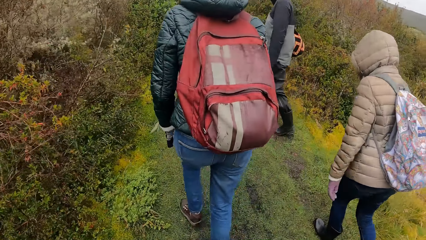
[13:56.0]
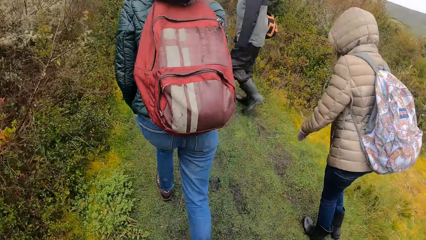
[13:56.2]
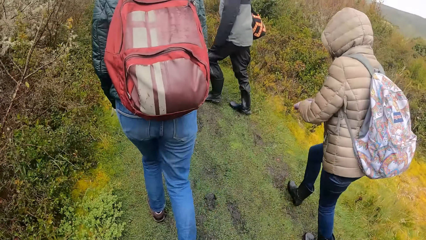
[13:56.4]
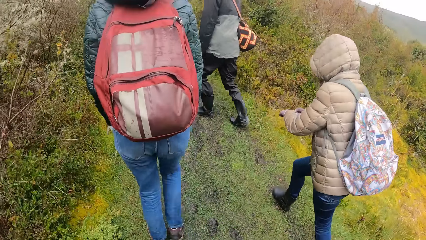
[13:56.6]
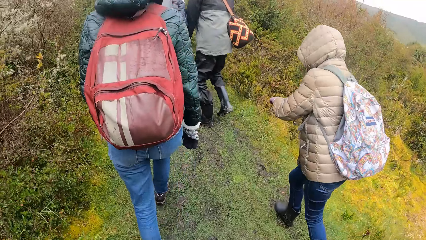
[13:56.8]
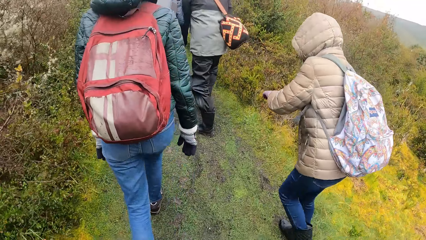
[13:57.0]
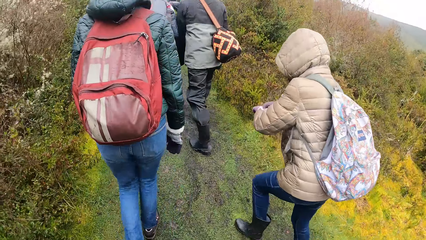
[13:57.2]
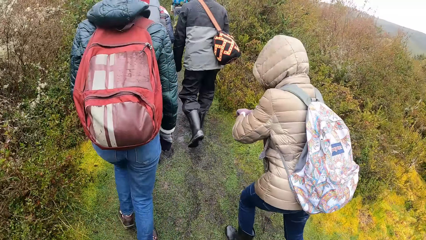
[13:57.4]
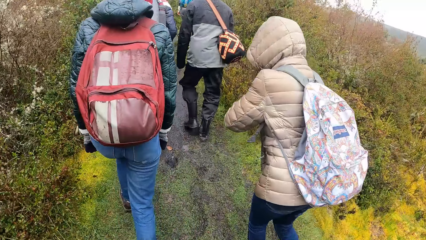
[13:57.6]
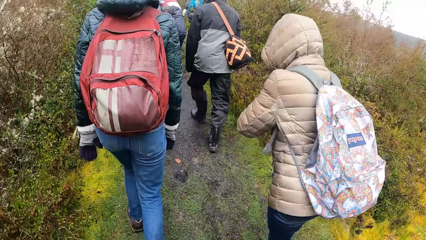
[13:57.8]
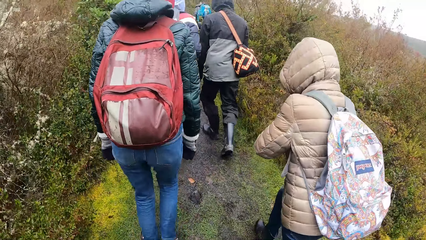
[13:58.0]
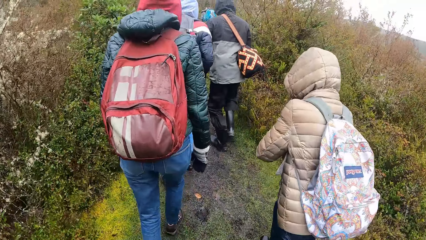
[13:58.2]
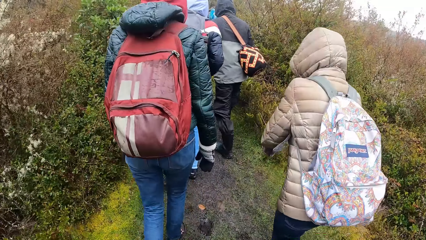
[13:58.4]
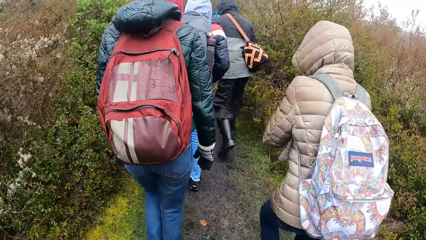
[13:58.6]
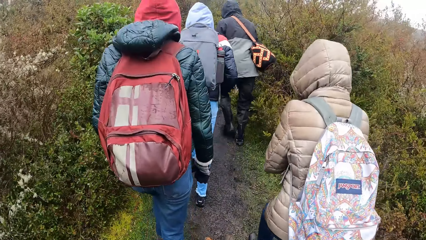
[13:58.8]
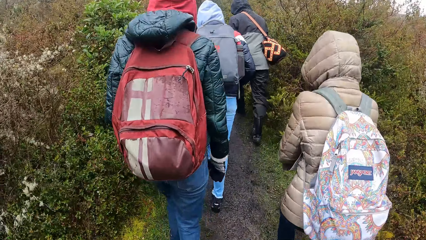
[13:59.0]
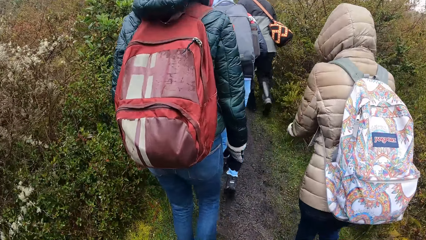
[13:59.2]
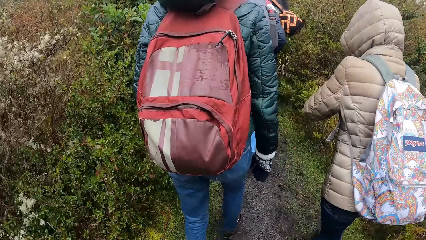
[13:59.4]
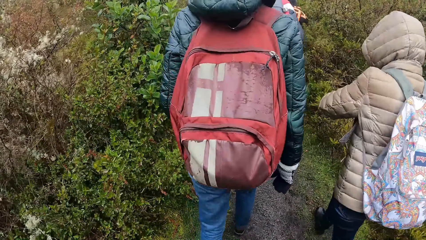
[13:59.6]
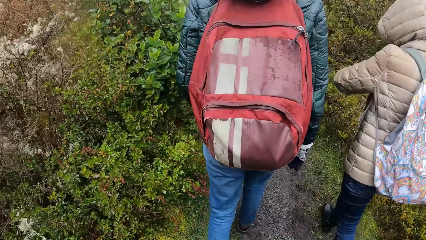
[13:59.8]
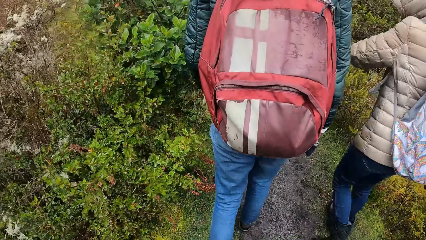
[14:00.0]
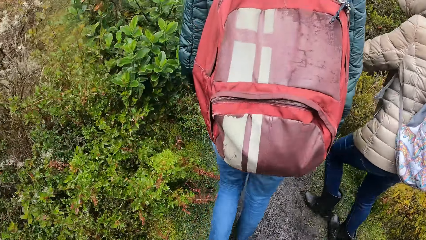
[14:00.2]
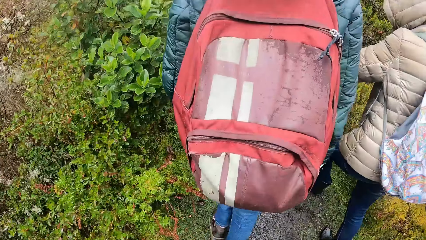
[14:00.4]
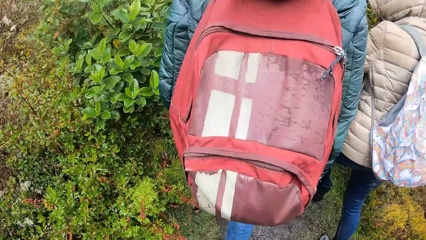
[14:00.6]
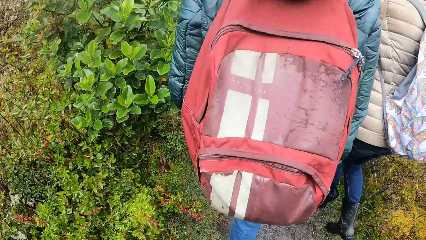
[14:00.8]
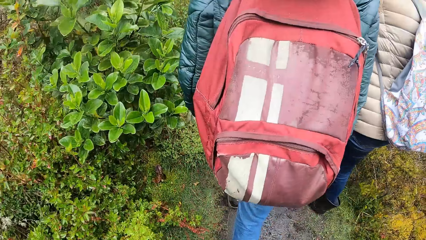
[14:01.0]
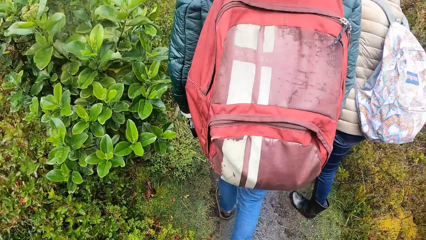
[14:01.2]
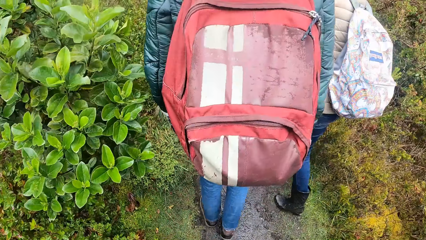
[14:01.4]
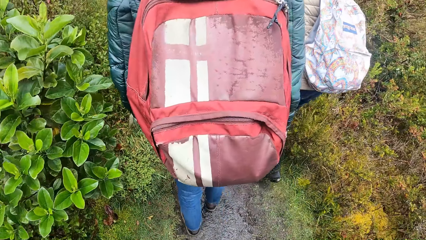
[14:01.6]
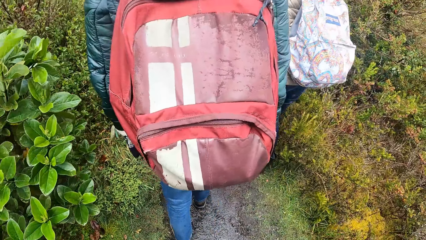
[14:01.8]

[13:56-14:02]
A woman adjusts a glove on her left hand with her gloved right hand.

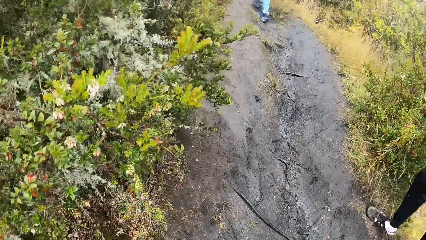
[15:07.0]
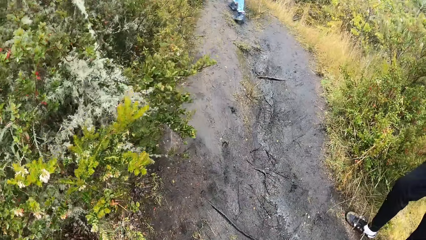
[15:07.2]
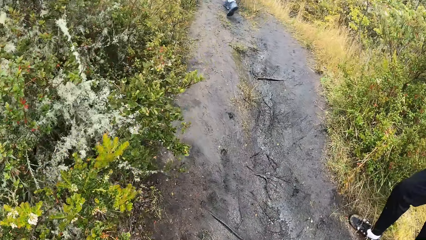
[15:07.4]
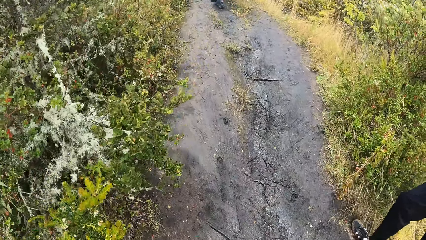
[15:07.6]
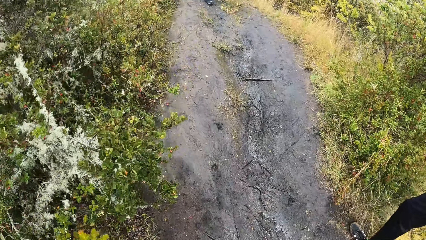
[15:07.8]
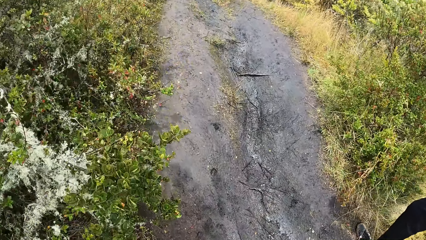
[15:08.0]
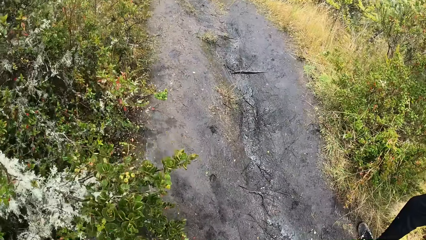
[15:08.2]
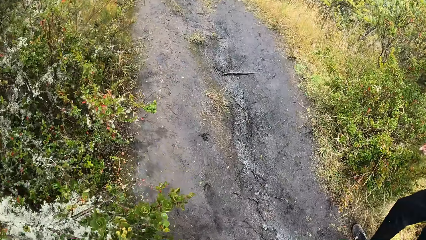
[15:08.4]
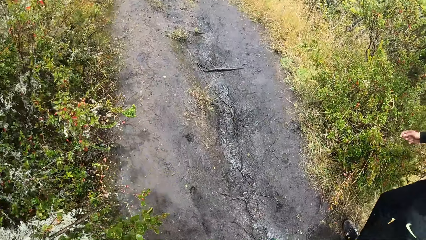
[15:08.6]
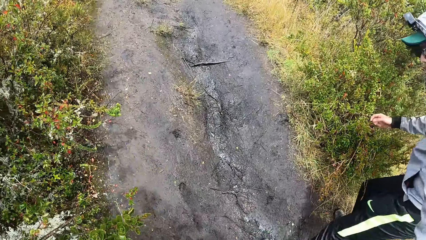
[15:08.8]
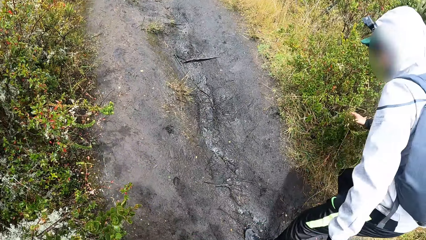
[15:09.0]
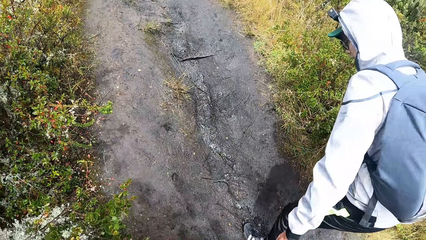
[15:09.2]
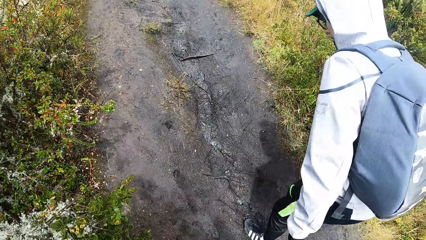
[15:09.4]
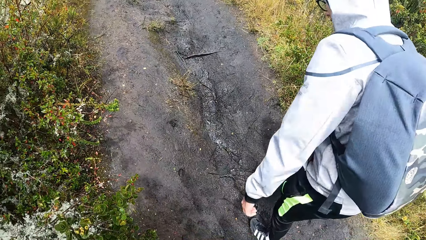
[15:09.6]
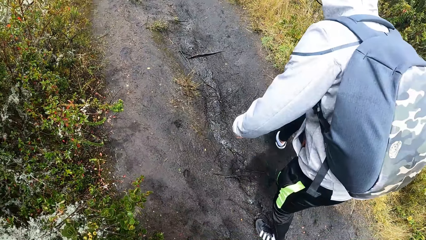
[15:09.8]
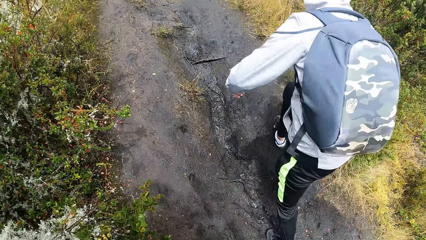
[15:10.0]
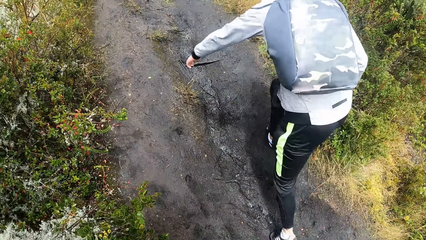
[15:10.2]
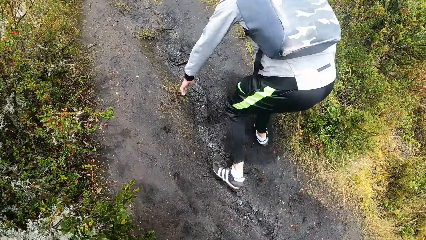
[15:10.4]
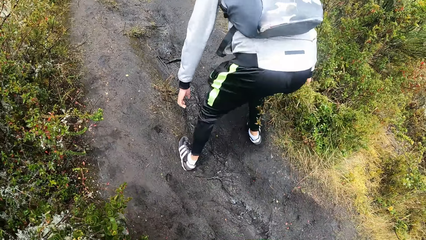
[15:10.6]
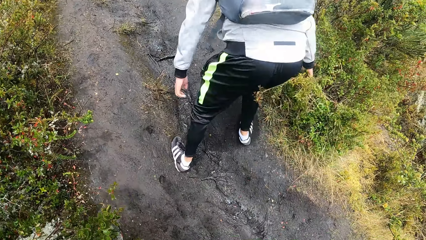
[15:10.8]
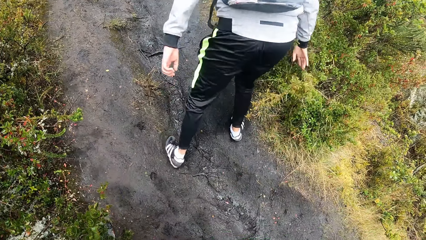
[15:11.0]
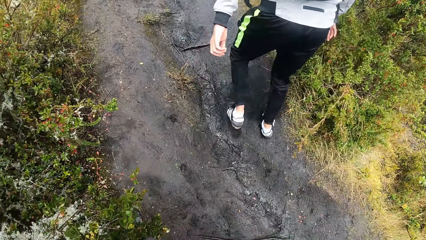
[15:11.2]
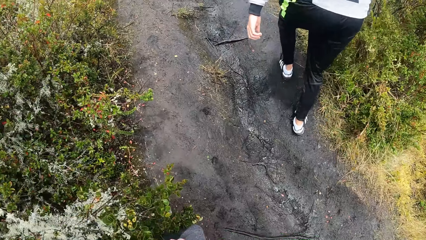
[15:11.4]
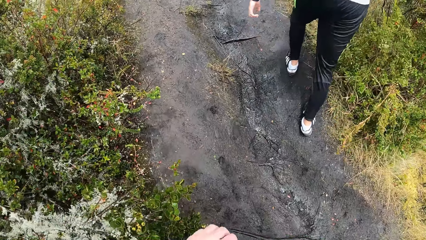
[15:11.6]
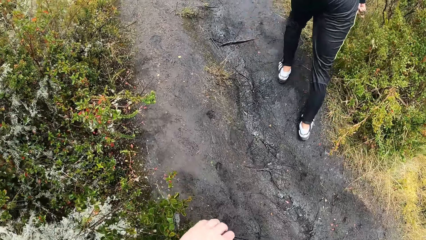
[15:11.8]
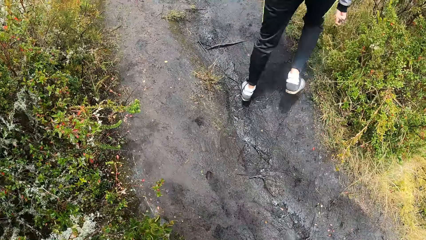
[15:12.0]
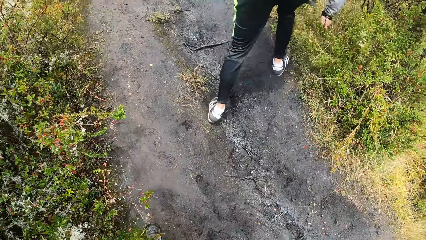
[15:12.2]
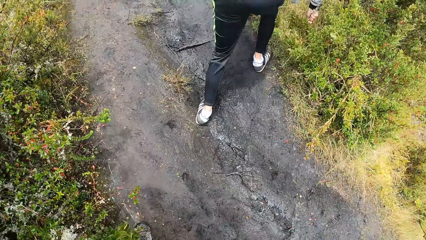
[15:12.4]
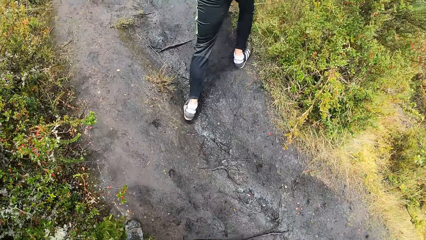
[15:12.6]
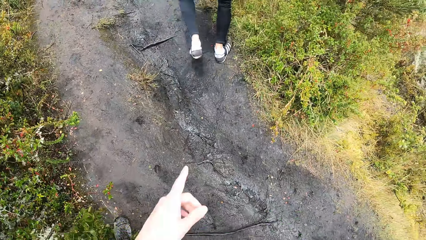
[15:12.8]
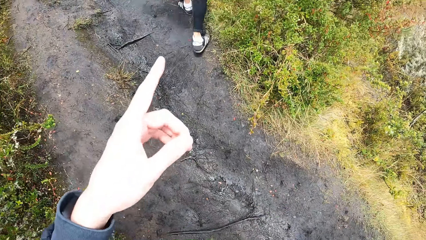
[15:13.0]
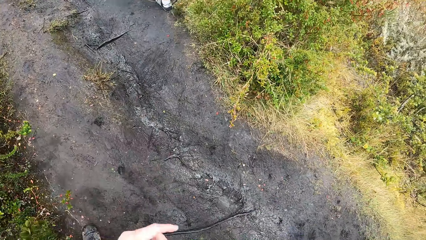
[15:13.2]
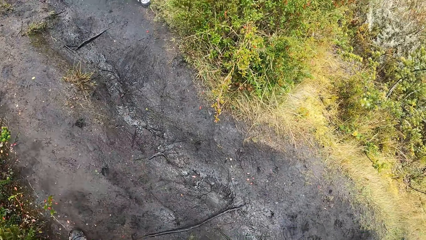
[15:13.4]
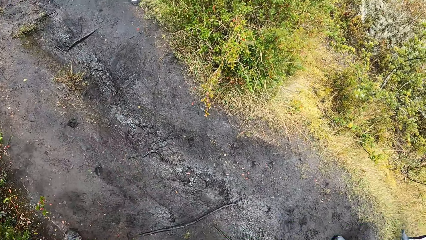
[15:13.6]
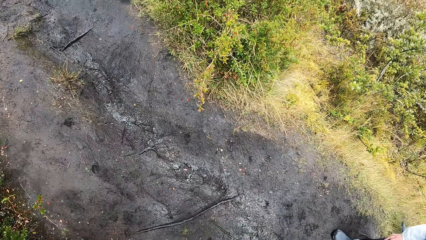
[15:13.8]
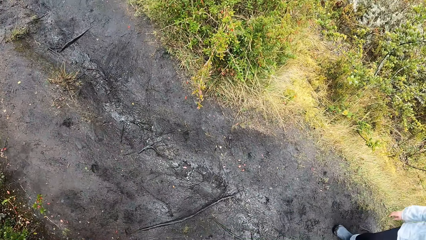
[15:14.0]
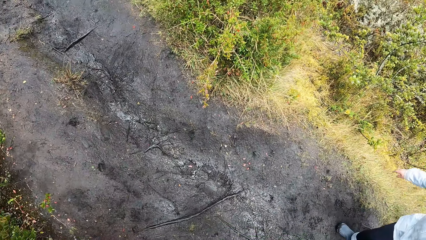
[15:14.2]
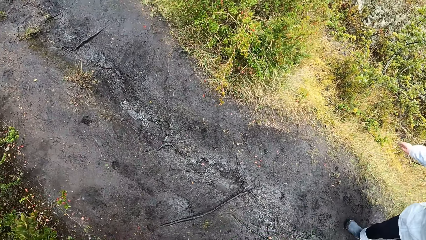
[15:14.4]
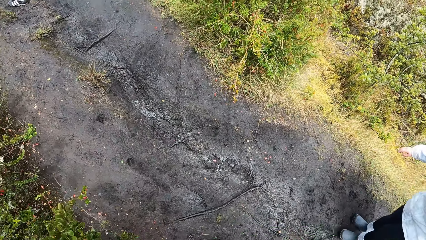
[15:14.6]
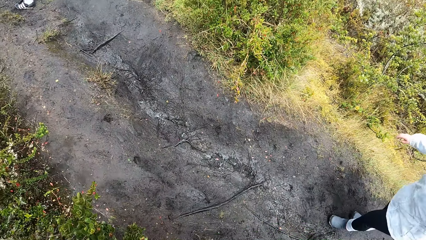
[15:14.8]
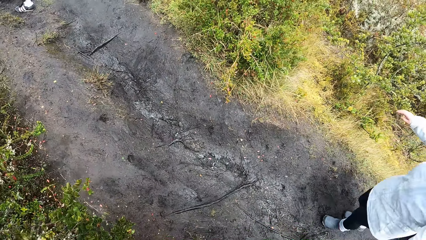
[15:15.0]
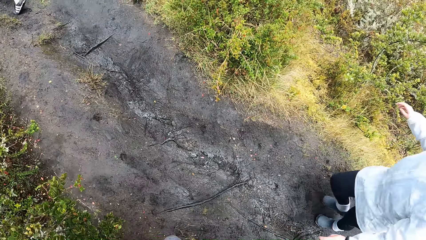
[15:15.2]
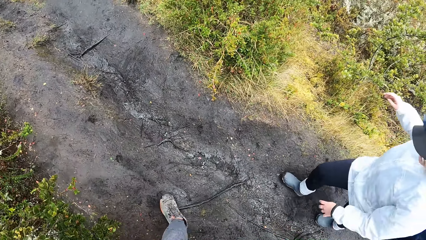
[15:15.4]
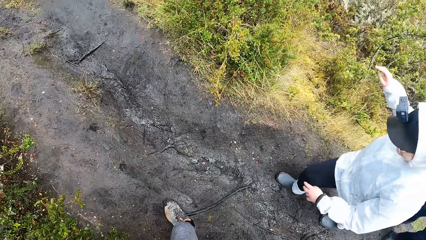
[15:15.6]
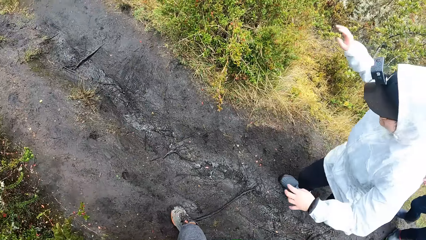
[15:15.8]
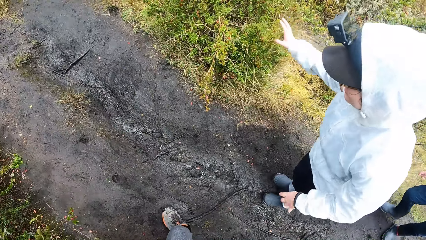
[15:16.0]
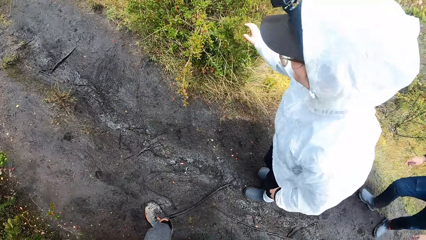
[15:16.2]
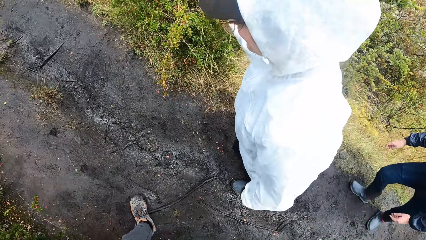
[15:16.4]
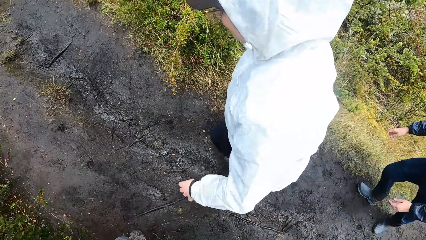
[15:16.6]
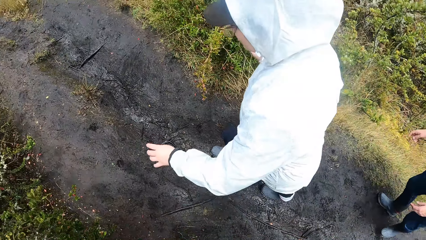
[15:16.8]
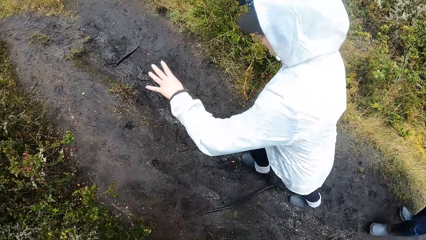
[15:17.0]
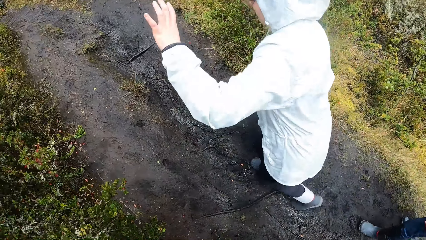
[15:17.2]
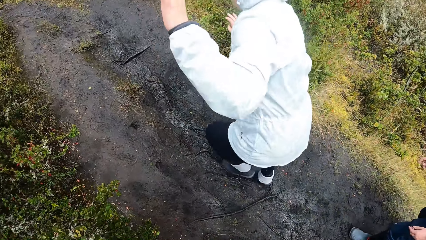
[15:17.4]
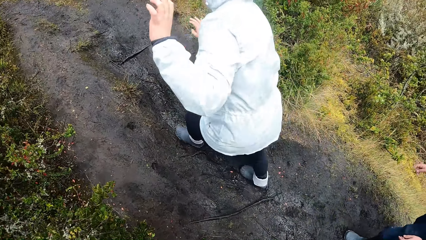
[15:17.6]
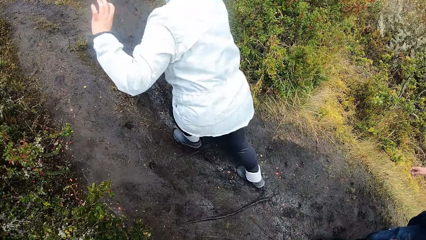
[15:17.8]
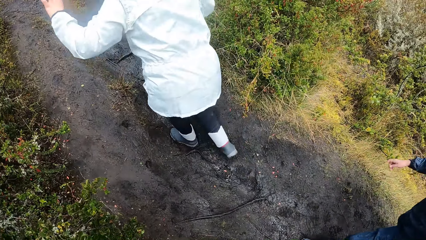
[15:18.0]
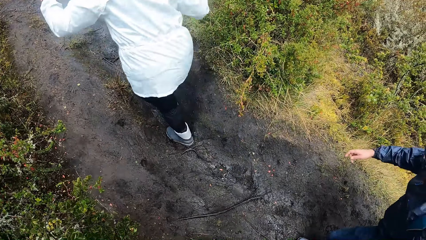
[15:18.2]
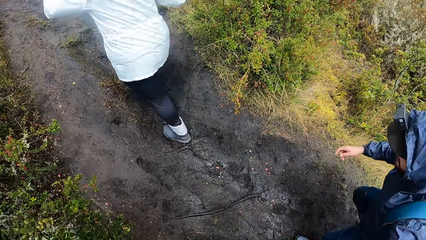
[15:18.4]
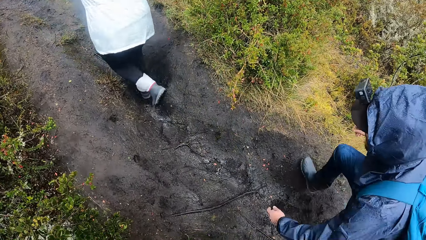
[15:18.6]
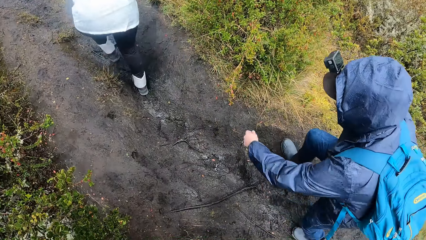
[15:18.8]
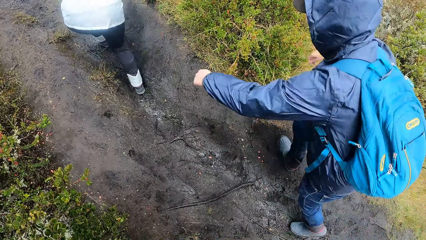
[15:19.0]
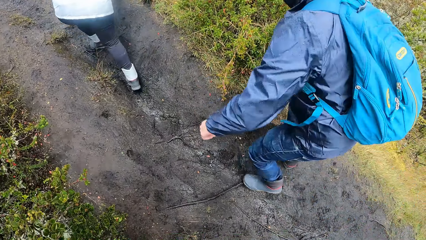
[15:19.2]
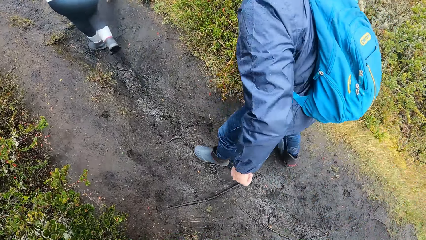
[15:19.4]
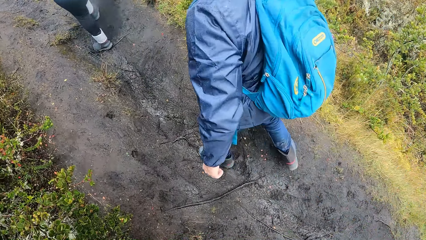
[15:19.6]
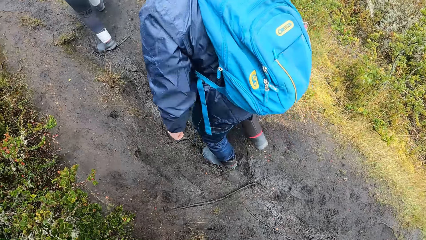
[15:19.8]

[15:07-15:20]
A man grabs plants on the ground along the pathway with his right hand. The camera wearer touches plants on the ground along the pathway with his left hand. The man grabs the plants on the ground along the pathway with his right hand. The camera wearer raises her finger. A woman walks up the pathway. The camera wearer stares at other people. Another man walks up the pathway.
